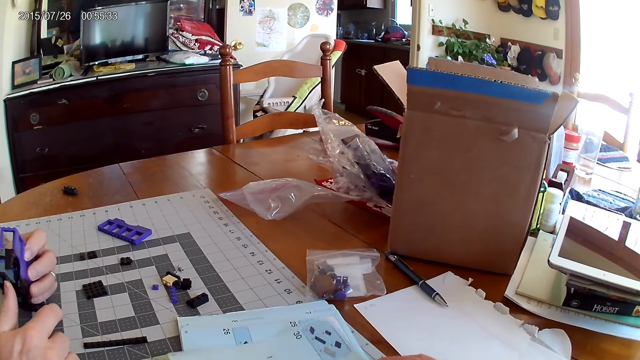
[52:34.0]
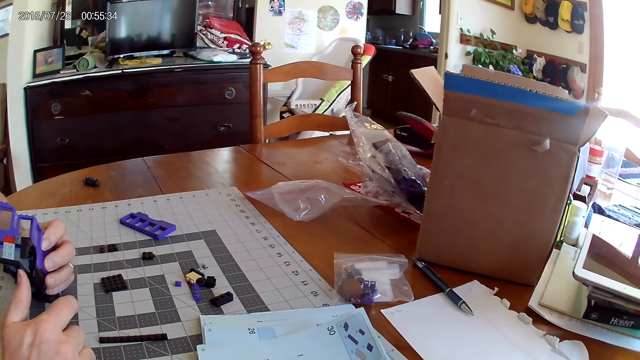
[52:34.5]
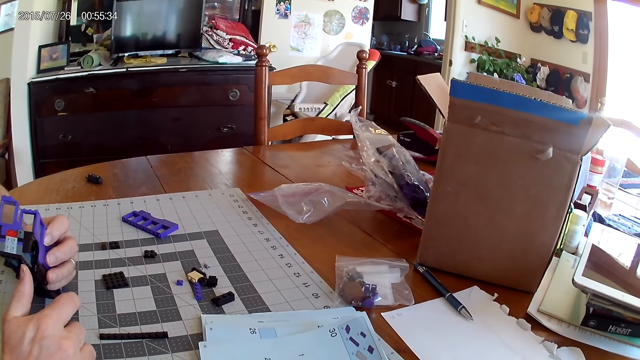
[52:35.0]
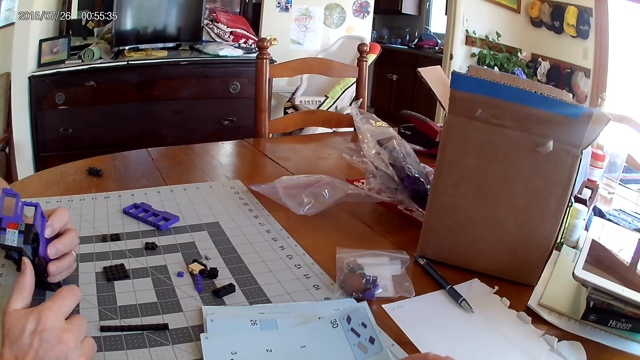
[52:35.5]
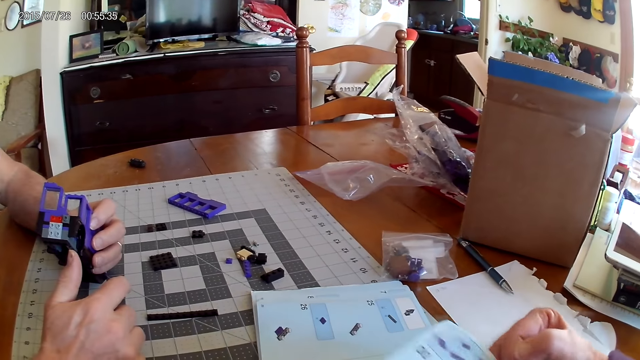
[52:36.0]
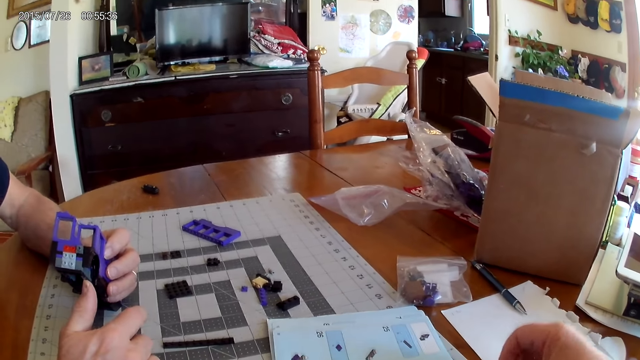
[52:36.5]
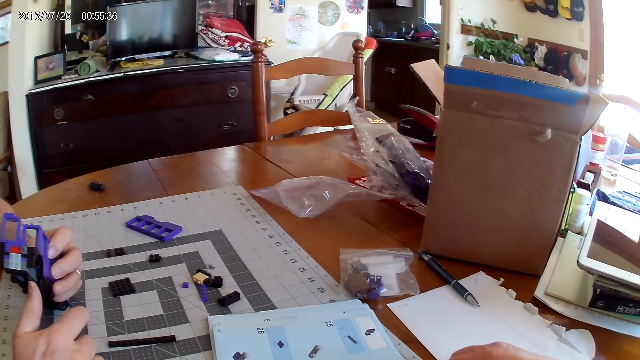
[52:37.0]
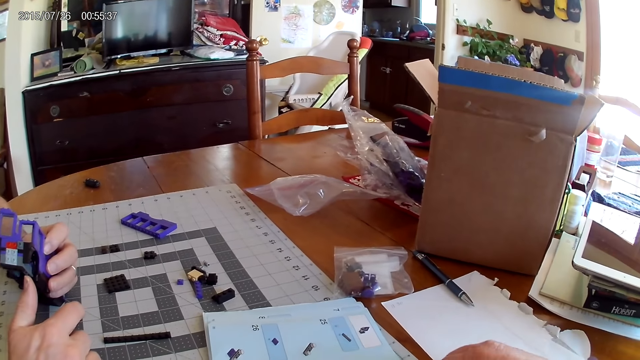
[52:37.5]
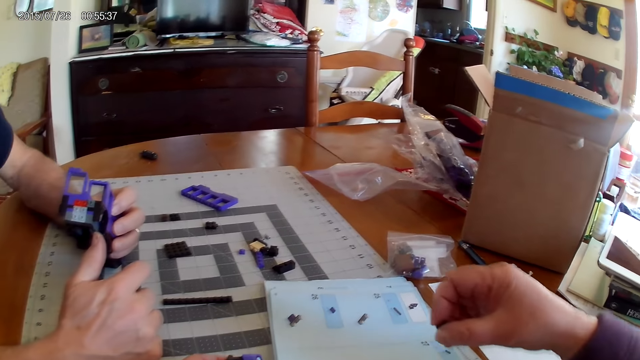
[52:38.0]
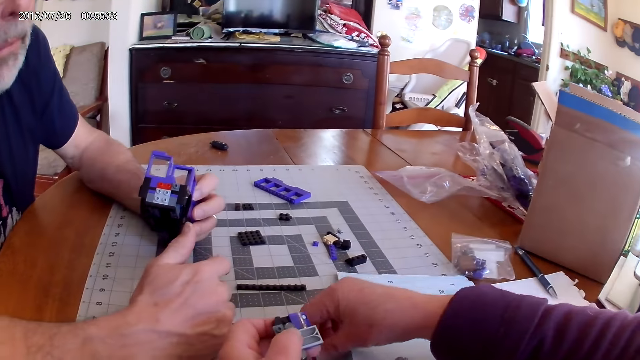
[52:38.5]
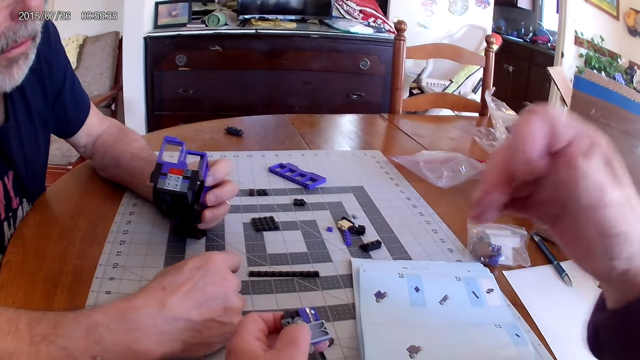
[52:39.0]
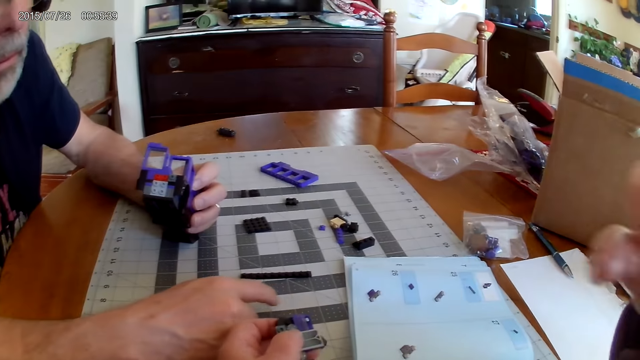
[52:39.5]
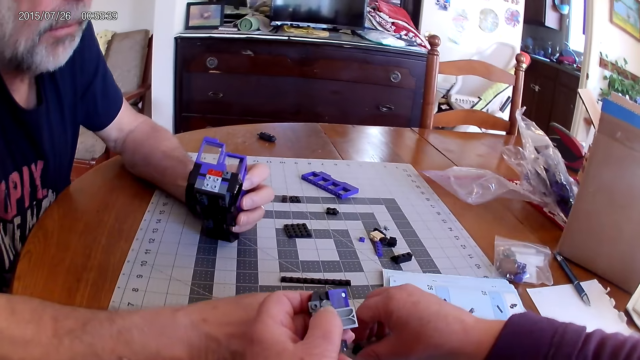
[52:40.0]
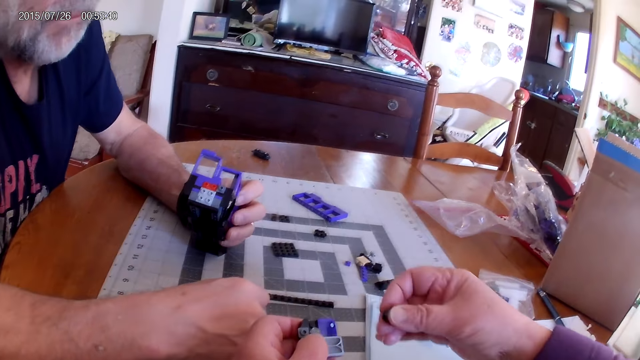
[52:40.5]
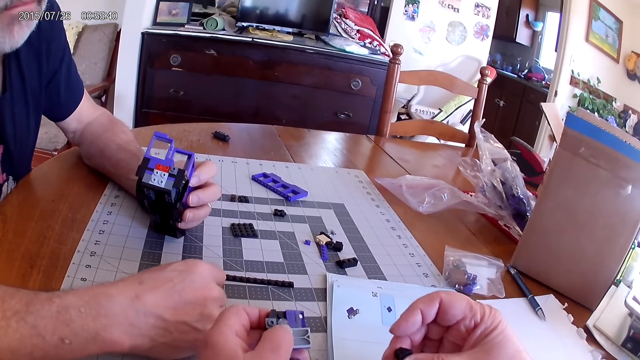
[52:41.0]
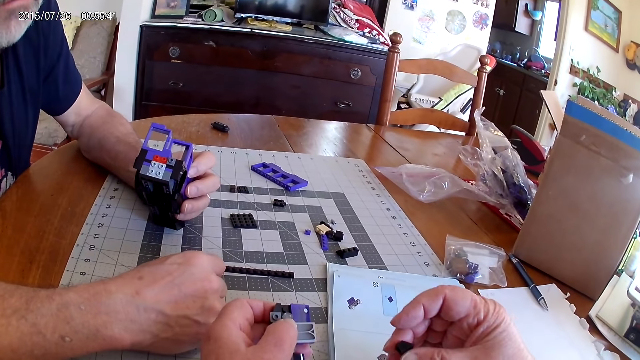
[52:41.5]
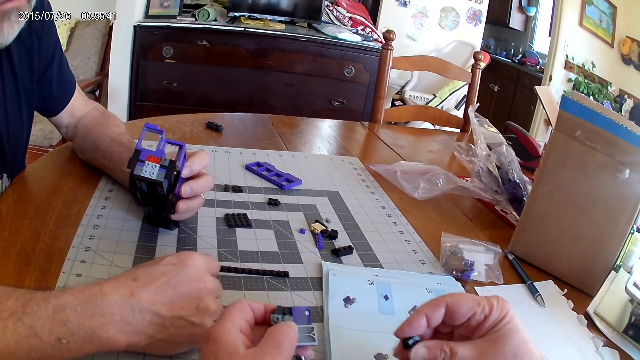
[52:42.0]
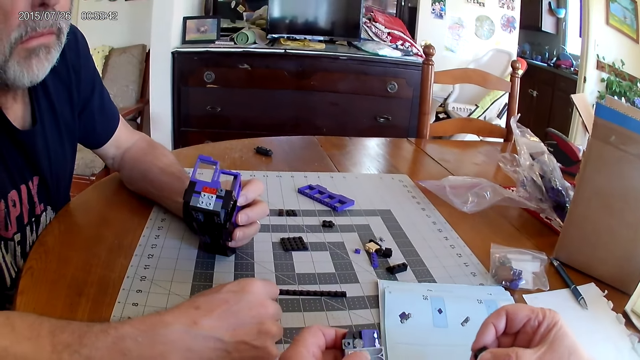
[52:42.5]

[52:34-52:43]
The camera wearer holds a book page. They look around. They turn the book page. They look around. They move a hand. A man holds a piece of Lego on the table. The camera wearer picks up a piece of Lego on the table. They look at the piece of Lego.

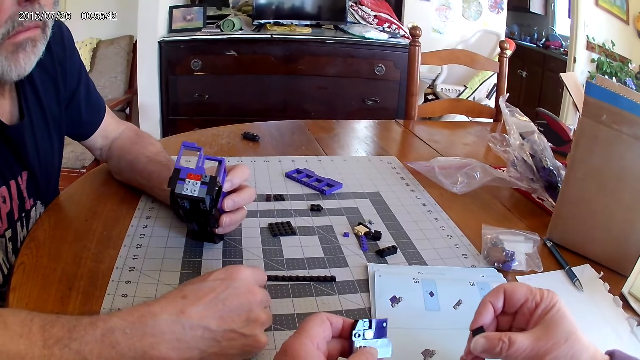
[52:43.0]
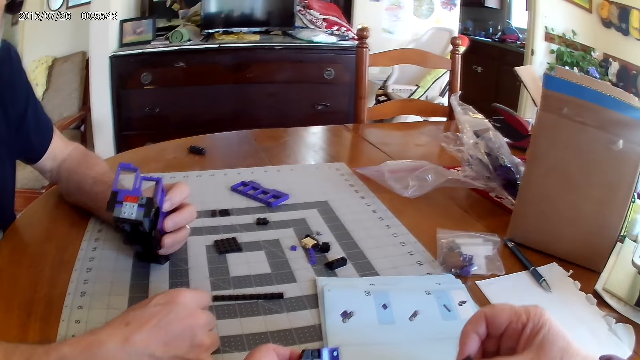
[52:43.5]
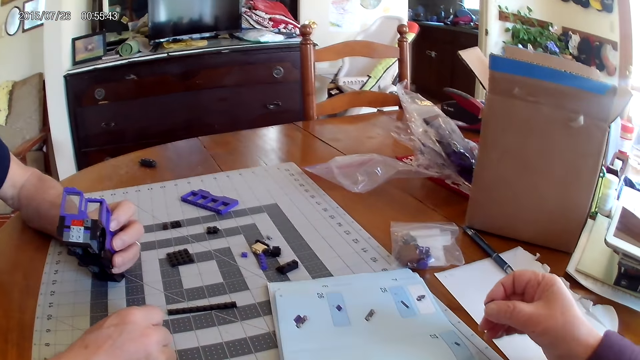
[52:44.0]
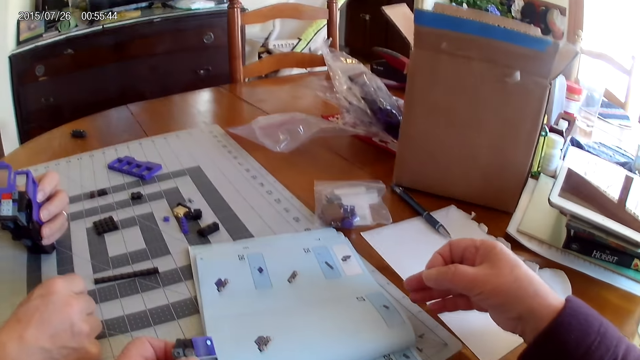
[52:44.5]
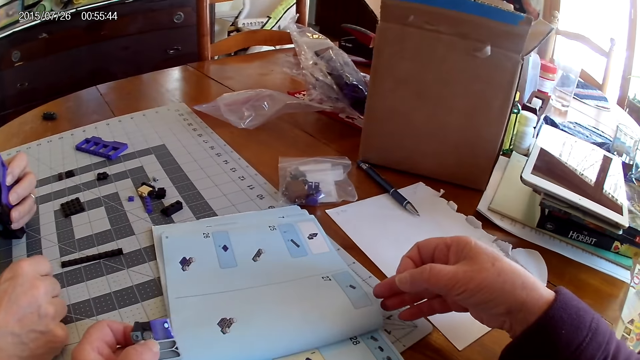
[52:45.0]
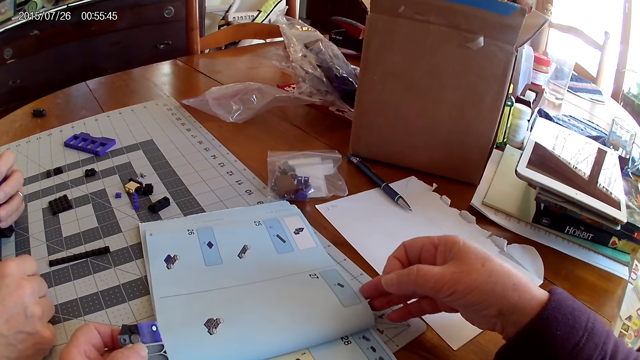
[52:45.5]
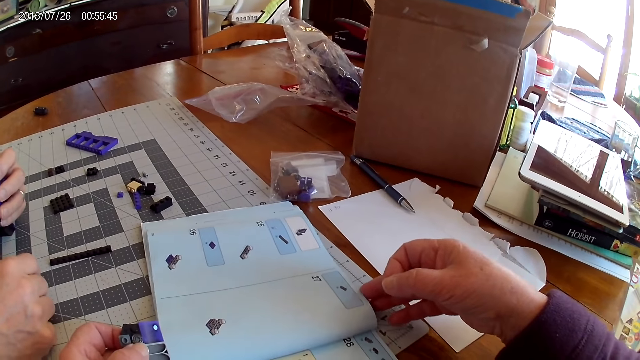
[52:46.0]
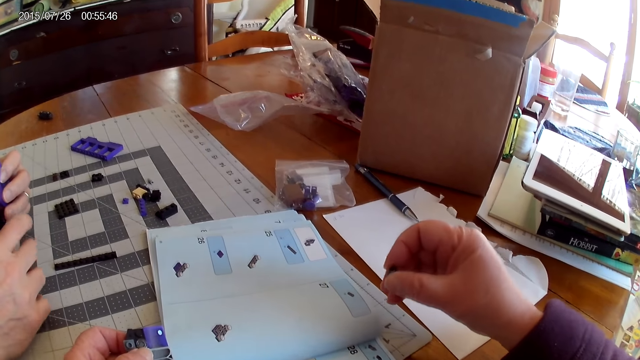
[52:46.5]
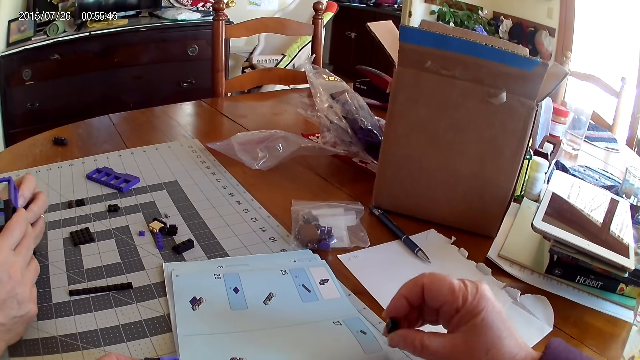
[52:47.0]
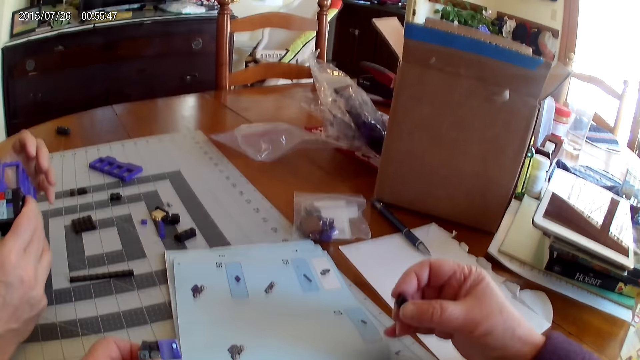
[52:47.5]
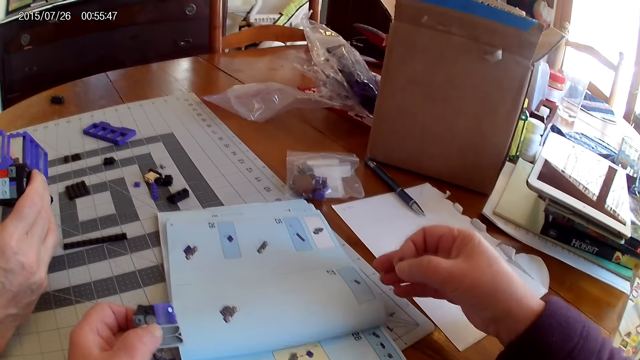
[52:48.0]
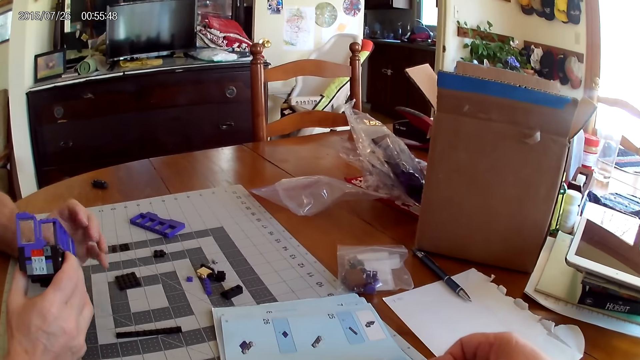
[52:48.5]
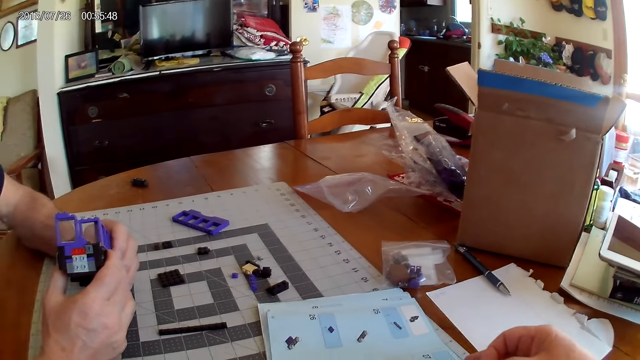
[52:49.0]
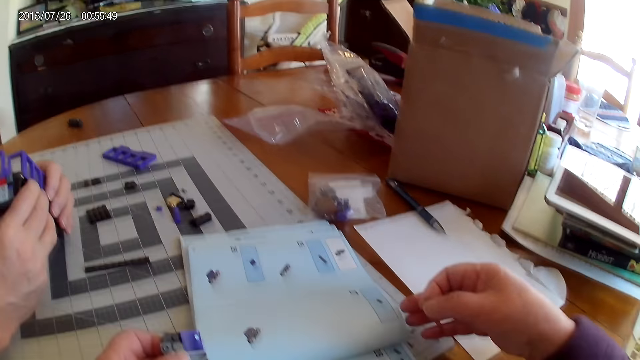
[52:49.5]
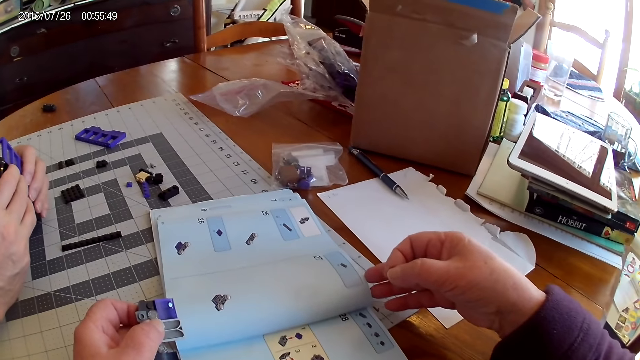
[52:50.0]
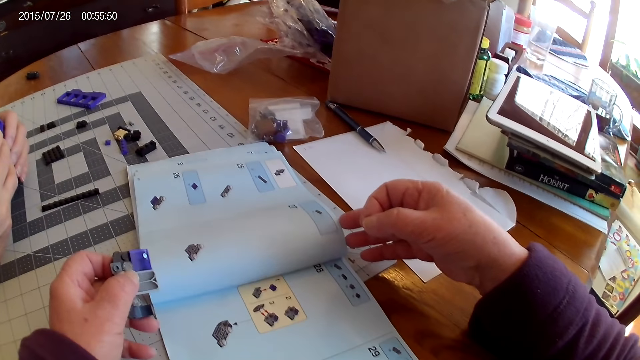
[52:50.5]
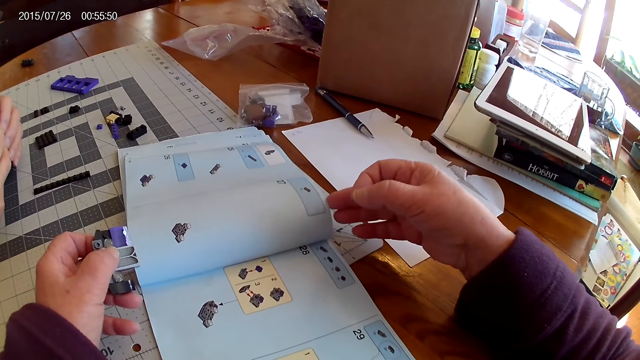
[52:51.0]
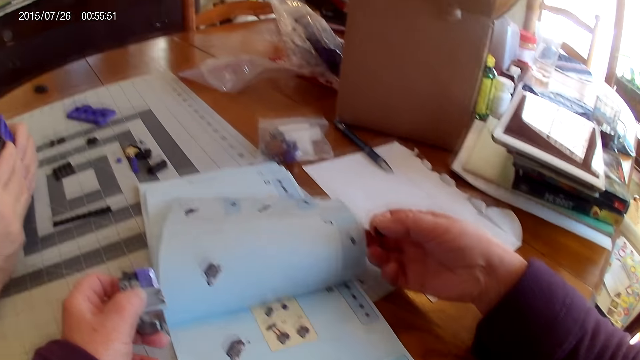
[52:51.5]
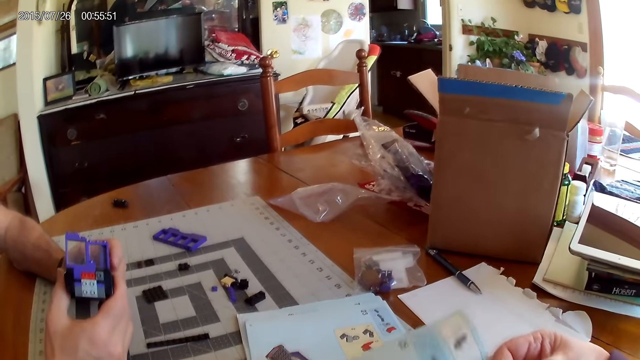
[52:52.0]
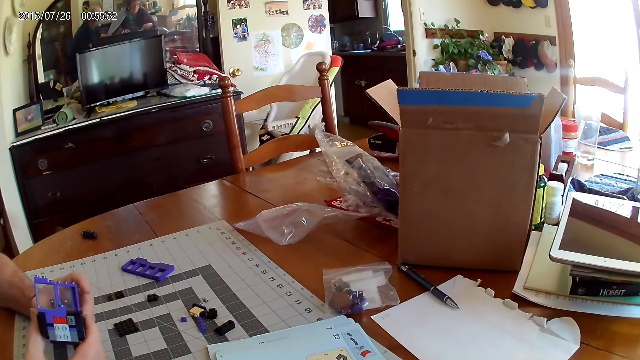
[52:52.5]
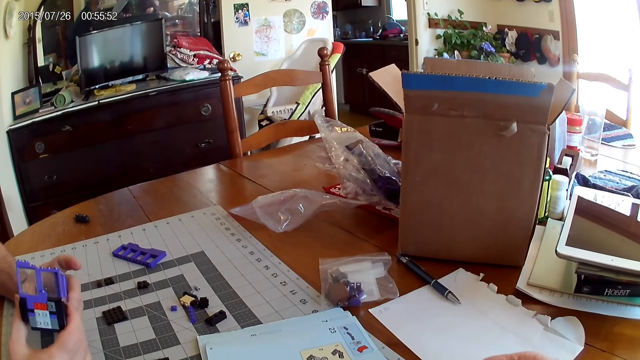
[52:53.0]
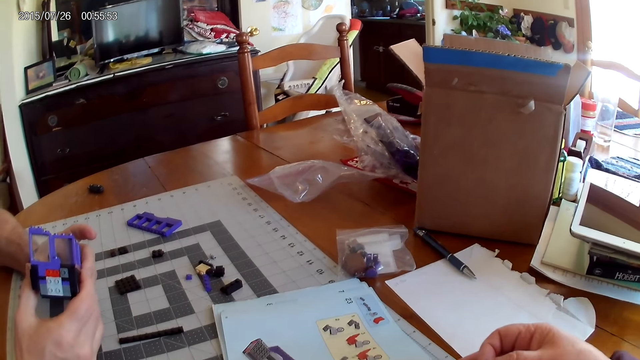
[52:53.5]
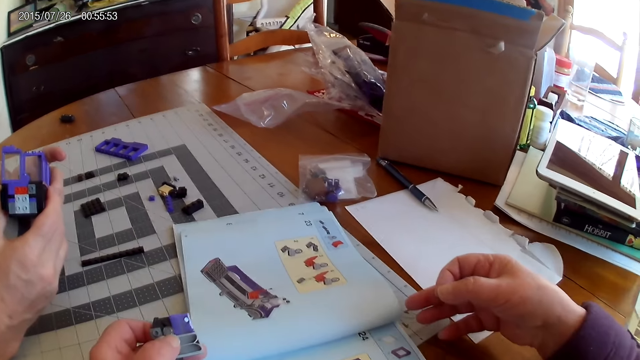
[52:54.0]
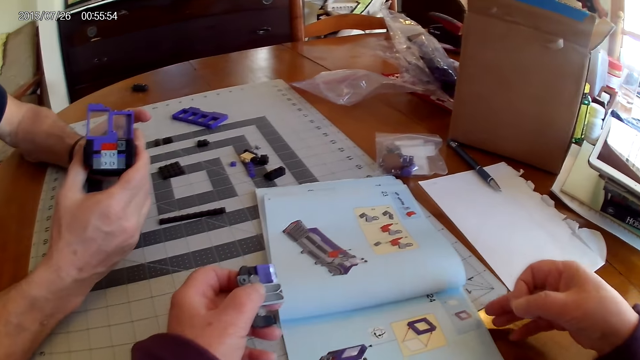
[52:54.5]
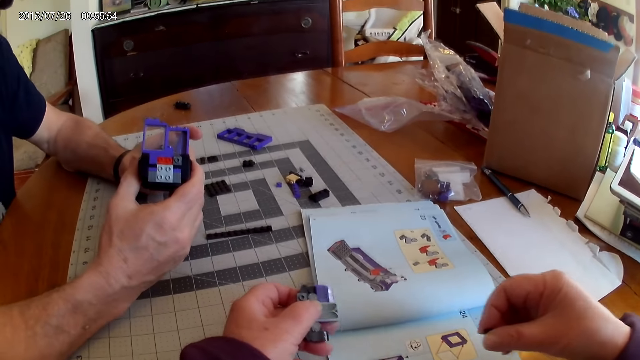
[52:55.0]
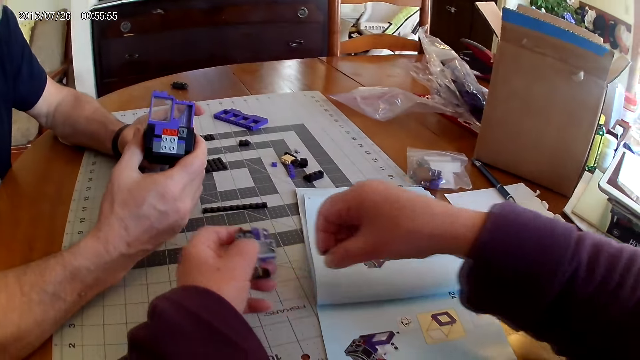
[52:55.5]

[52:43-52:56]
The camera wearer looks around. They look at the image on the manual. They hold a book. They look around. A man picks a Lego structure with the other hand. The man holds the Lego structure. The camera wearer turns the book page. They look around.
